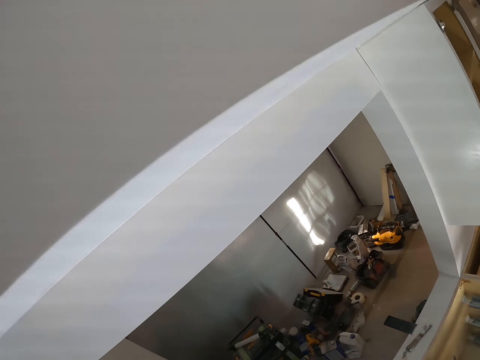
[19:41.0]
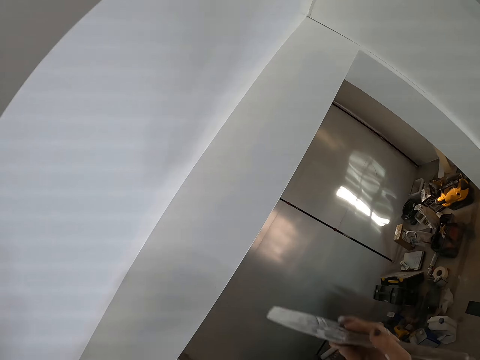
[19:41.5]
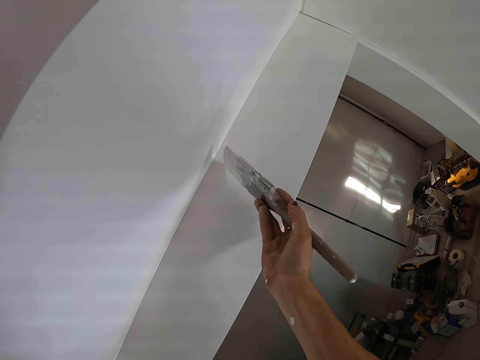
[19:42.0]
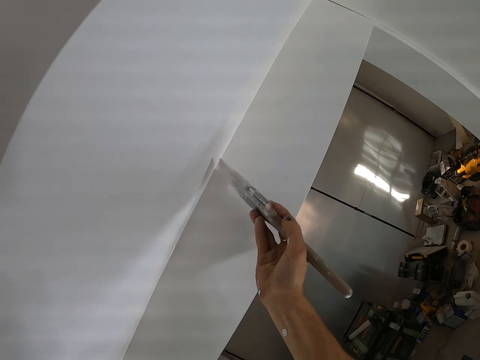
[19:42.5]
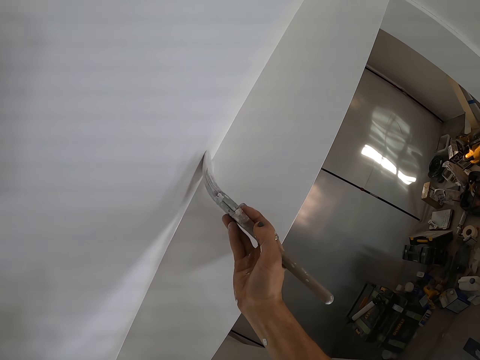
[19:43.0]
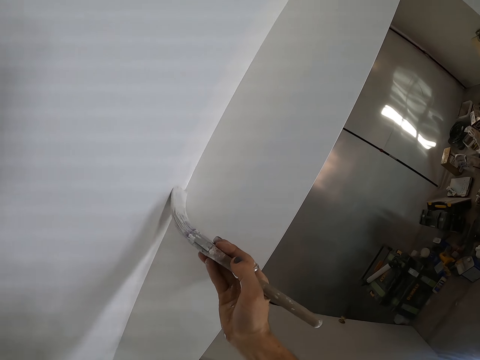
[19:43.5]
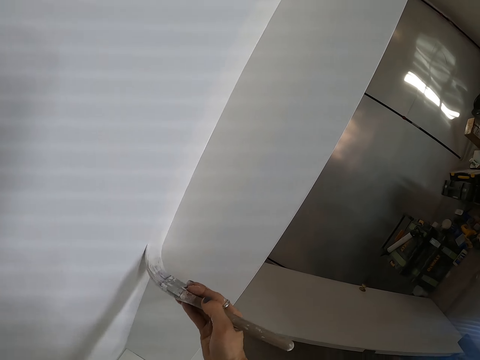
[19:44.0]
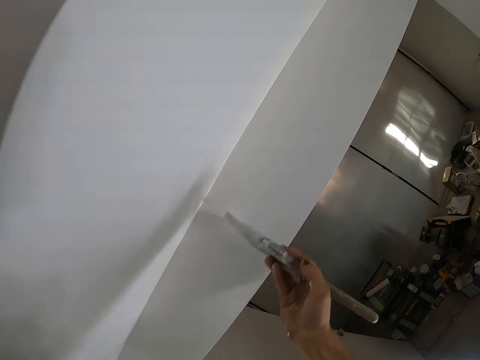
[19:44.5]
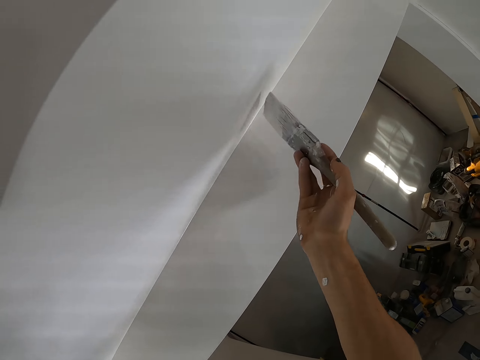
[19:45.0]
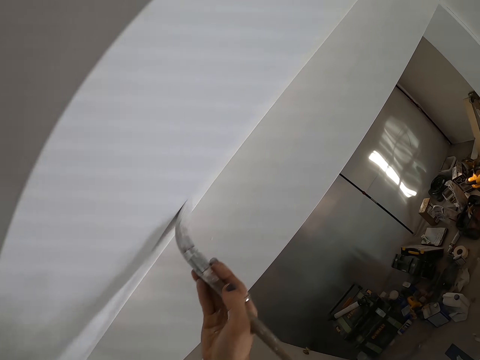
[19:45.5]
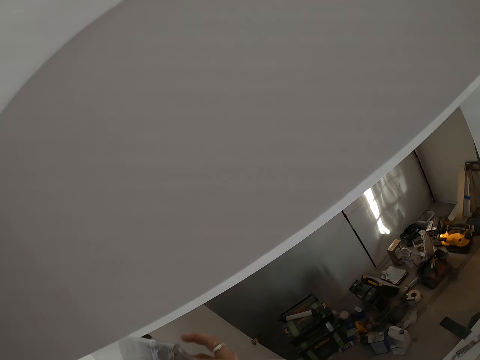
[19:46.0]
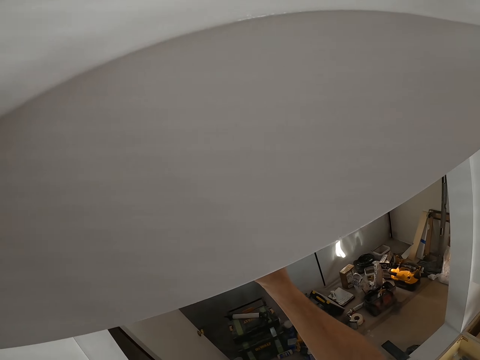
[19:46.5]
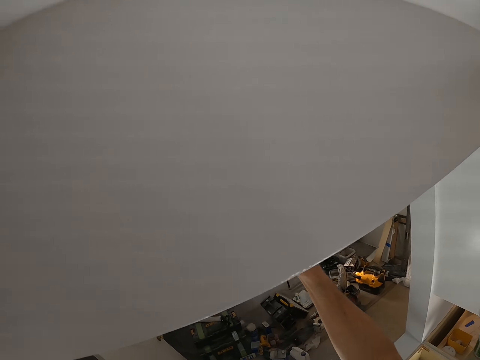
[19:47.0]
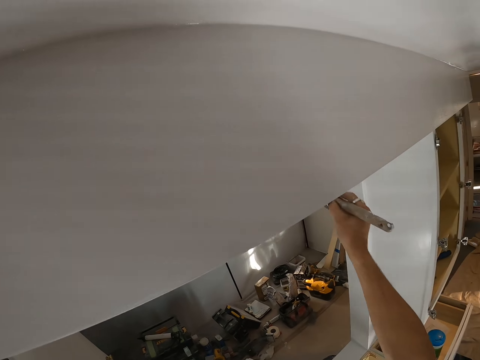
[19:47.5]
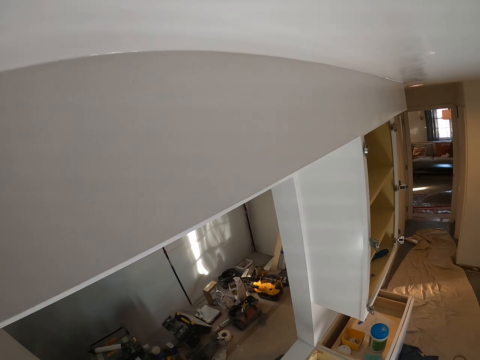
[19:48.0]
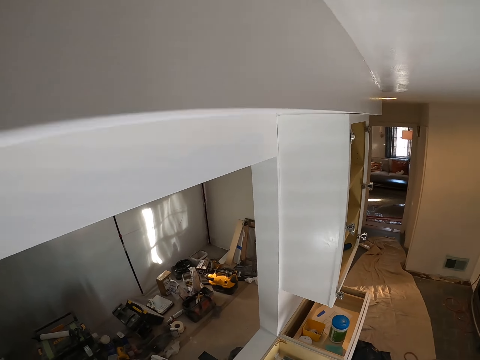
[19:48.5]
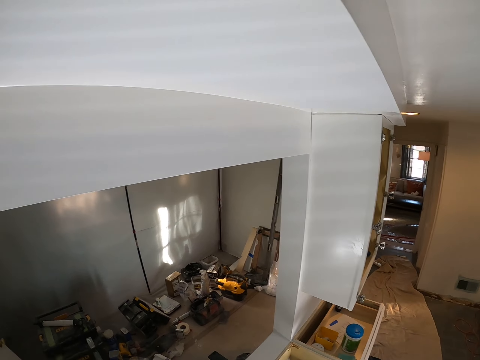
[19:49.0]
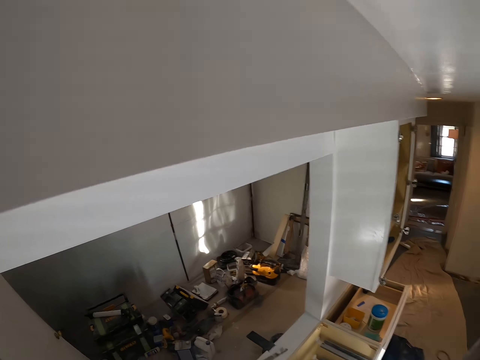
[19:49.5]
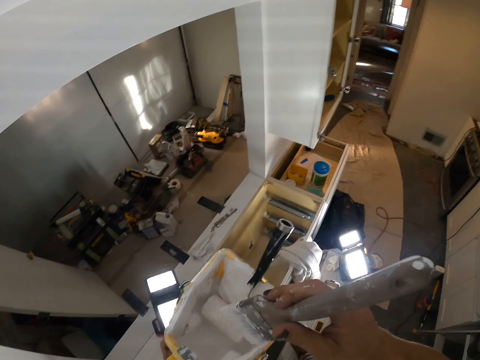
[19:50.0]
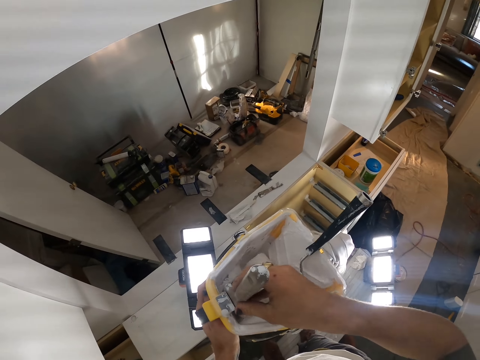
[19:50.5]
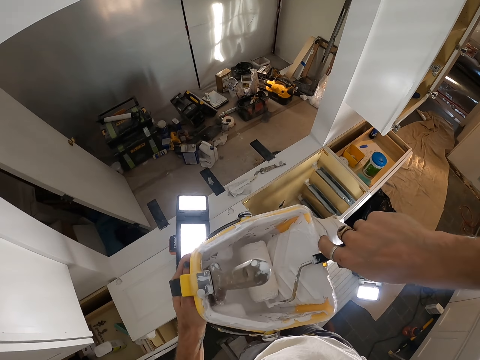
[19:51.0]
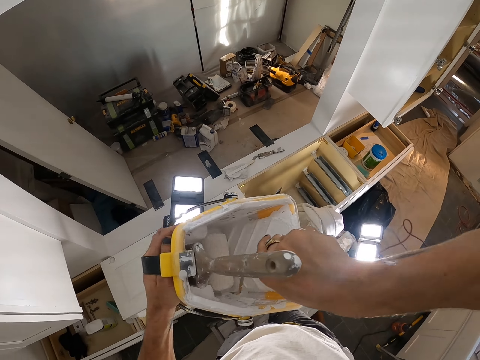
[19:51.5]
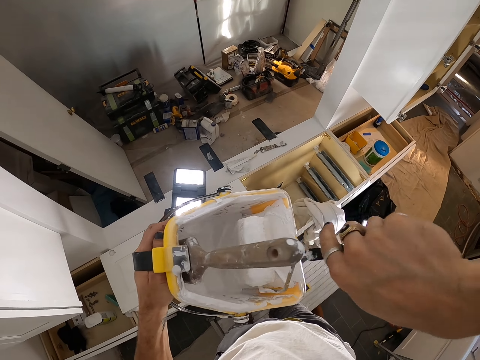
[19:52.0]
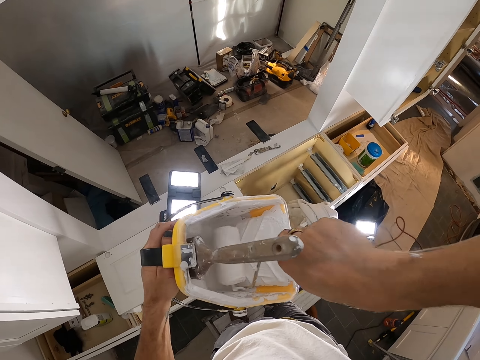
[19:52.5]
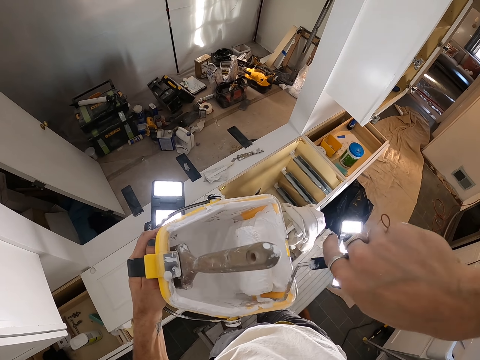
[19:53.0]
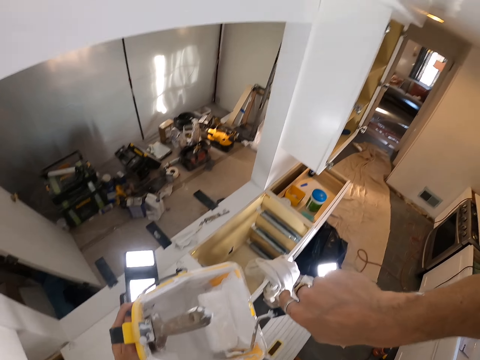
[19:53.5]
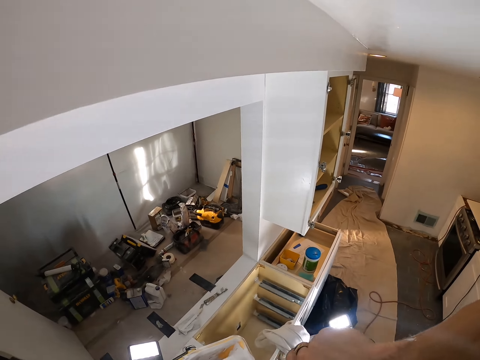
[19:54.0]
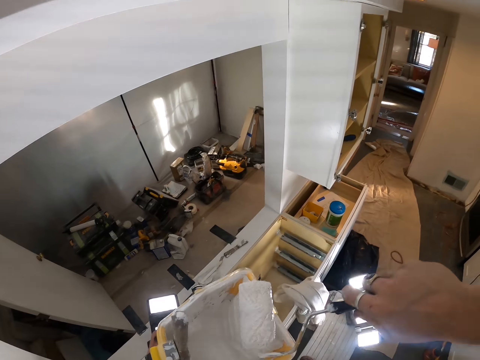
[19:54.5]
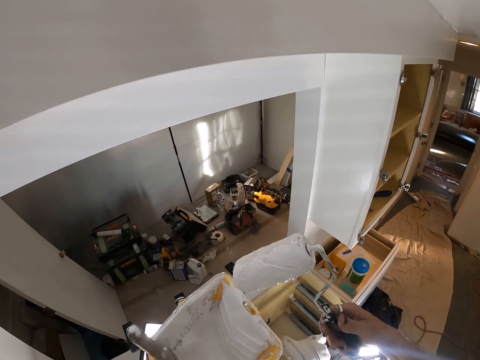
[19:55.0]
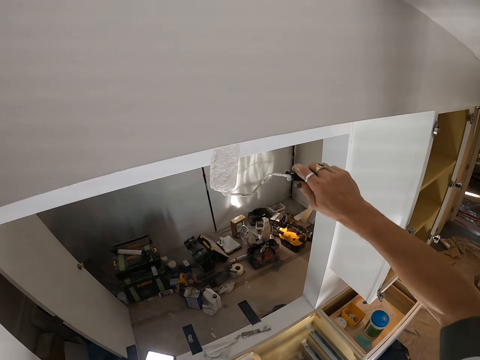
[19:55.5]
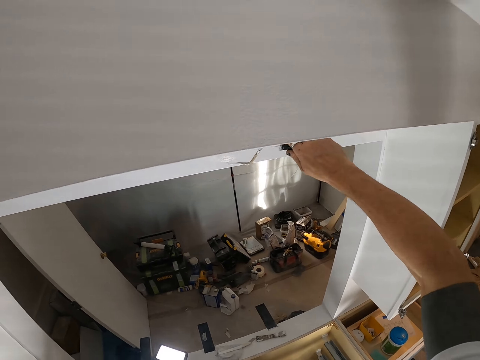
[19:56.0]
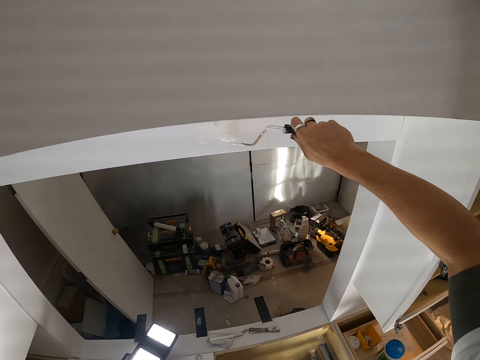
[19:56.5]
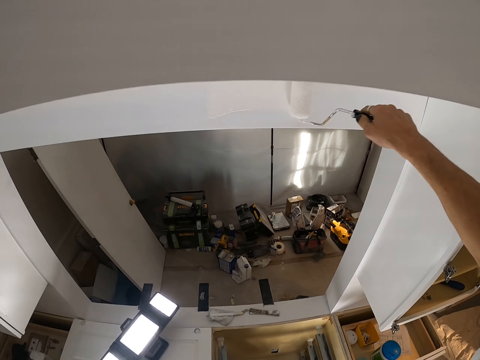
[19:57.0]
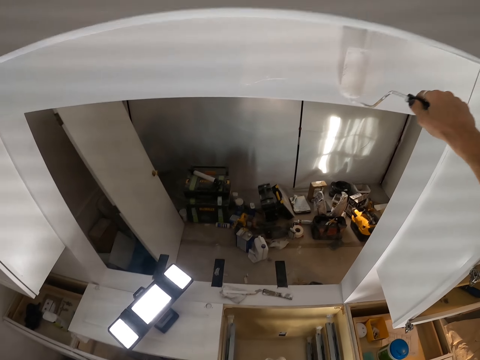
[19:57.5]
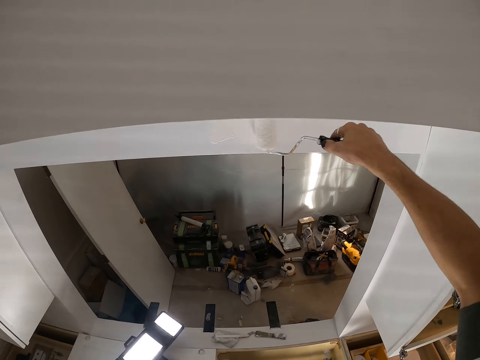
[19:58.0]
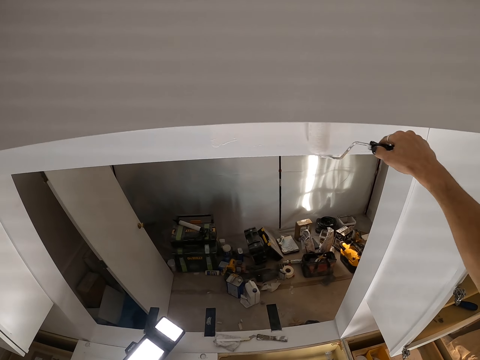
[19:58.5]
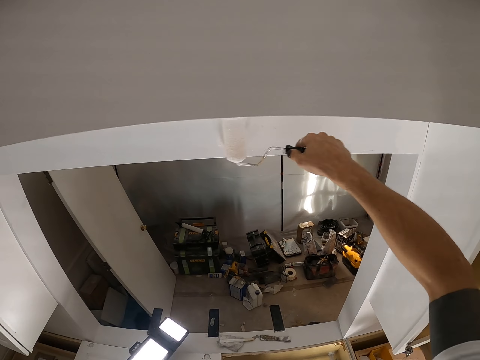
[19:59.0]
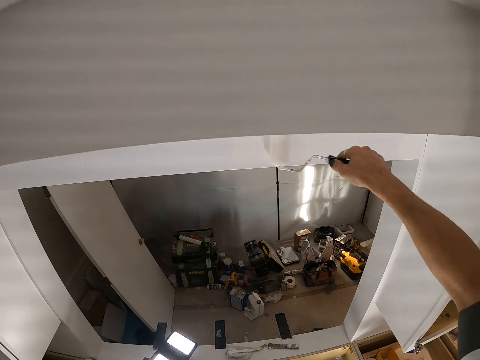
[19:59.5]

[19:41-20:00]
The camera wearer looks at the ceiling. They paint the ceiling. They look on the other side. They put the paint brush in the container. They hold the paint roller. They roll the paint roller. They look on the other side. They paint the ceiling.

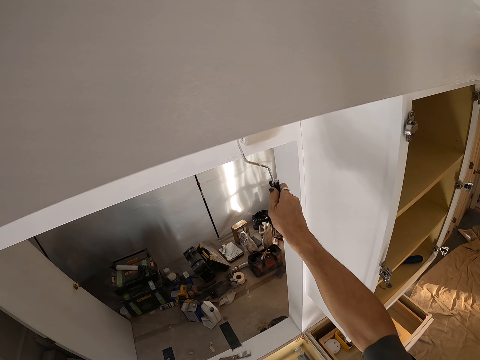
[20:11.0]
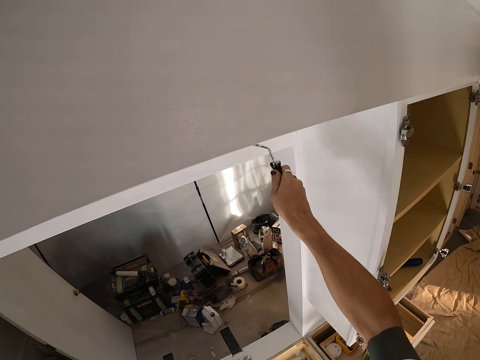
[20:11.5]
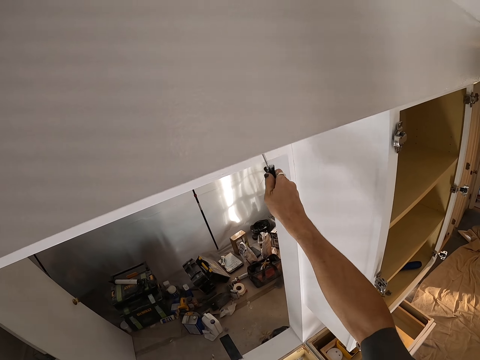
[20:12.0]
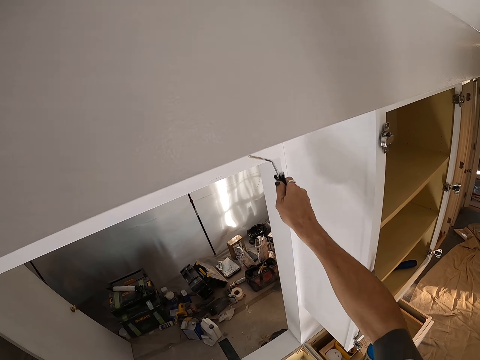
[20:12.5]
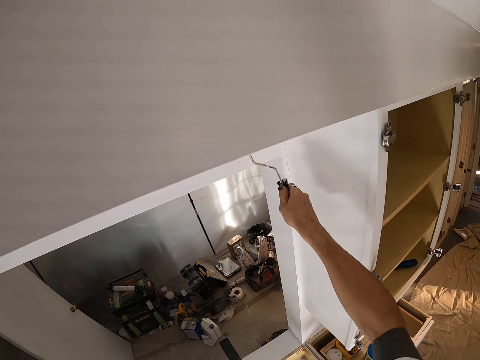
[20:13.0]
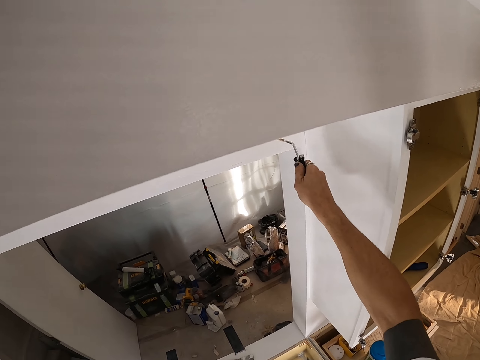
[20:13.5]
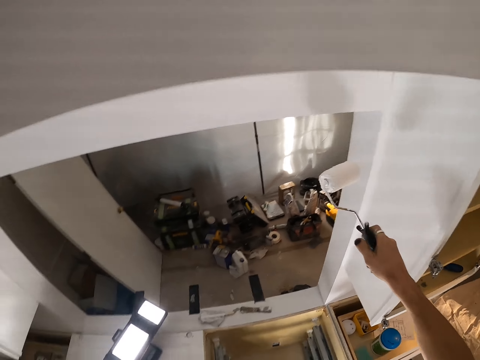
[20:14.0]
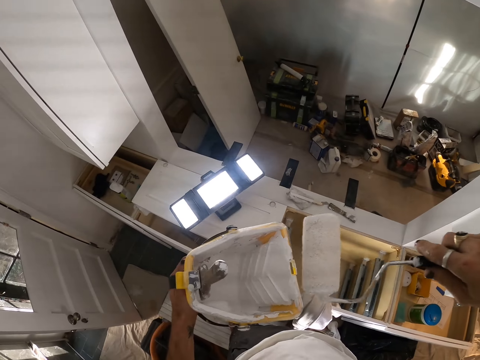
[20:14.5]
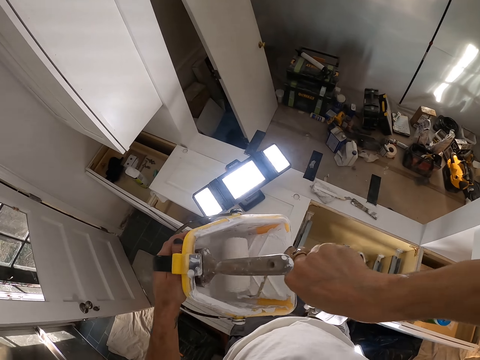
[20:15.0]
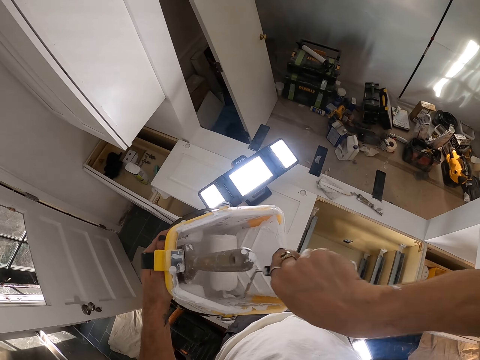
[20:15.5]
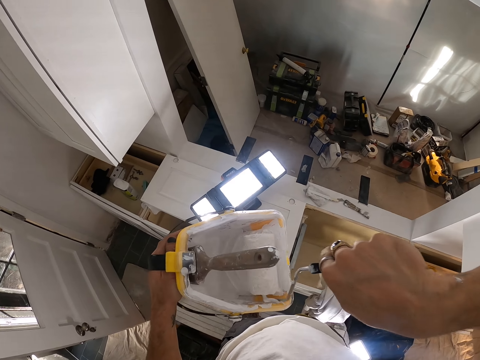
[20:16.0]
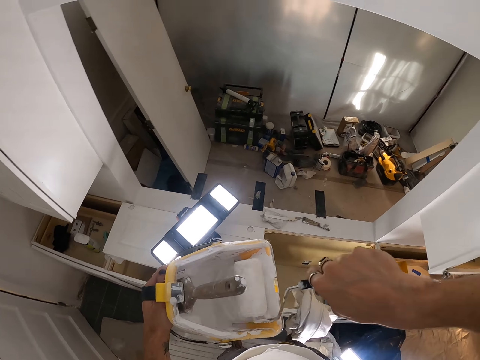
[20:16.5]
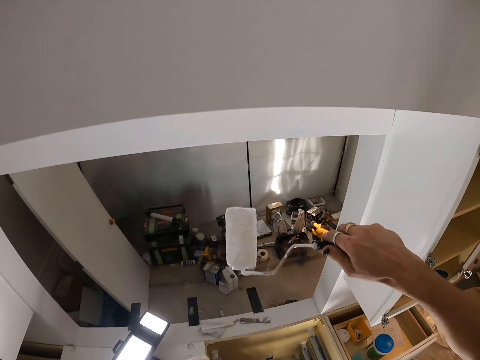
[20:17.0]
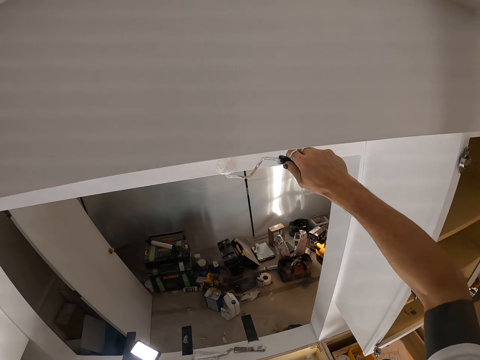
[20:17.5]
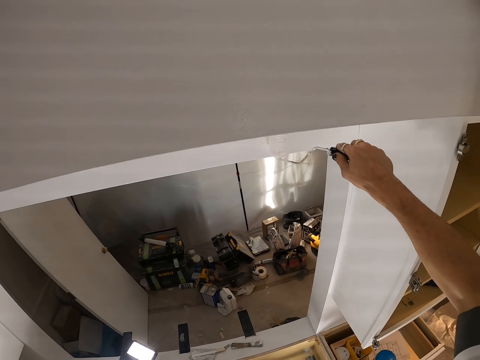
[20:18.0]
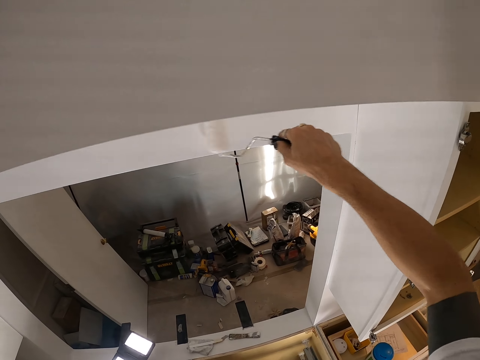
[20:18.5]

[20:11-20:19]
The camera wearer rolls the paint roller. They paint the ceiling.
